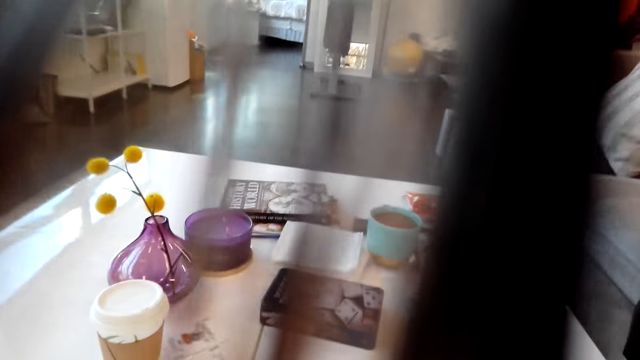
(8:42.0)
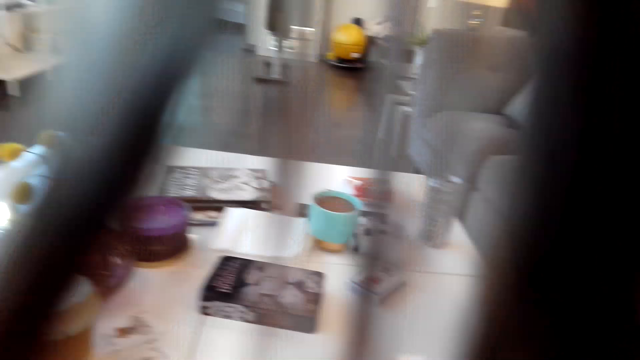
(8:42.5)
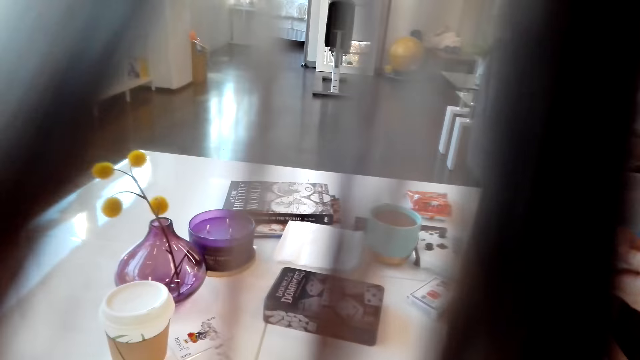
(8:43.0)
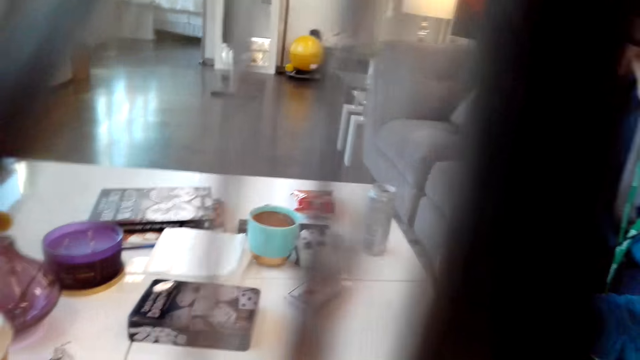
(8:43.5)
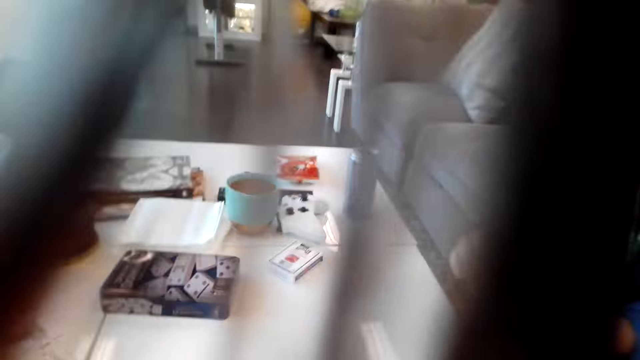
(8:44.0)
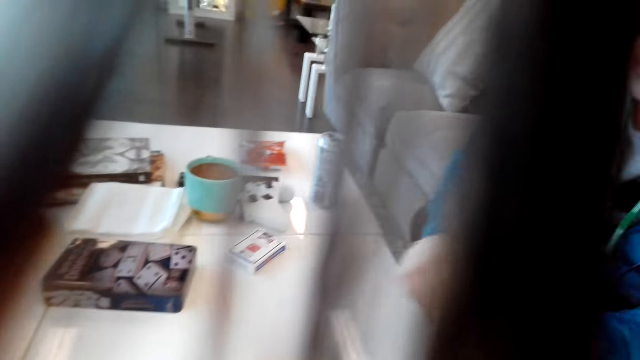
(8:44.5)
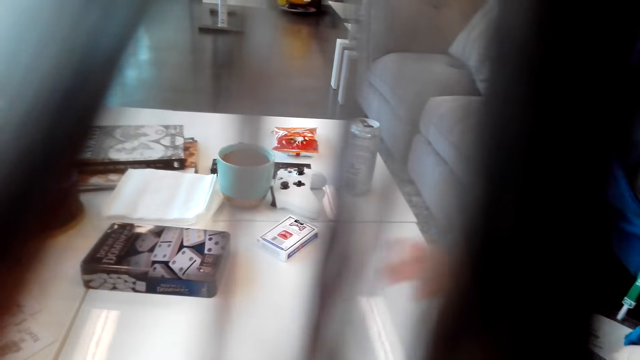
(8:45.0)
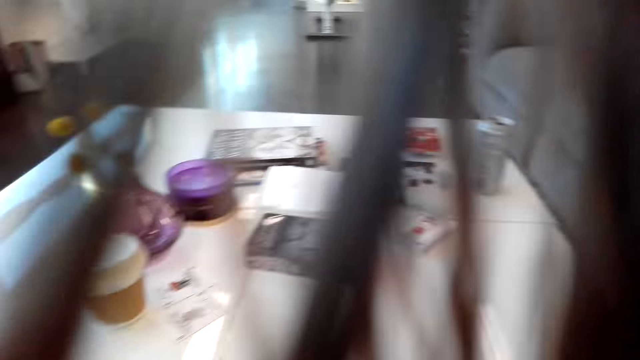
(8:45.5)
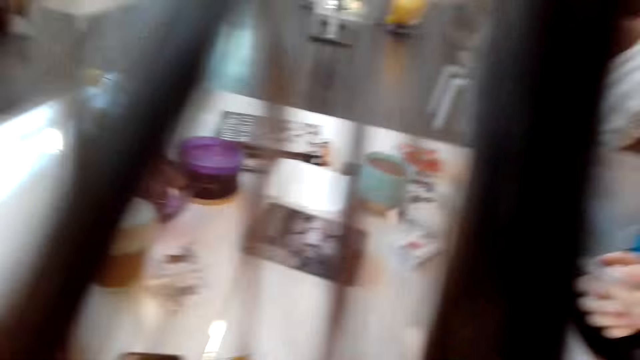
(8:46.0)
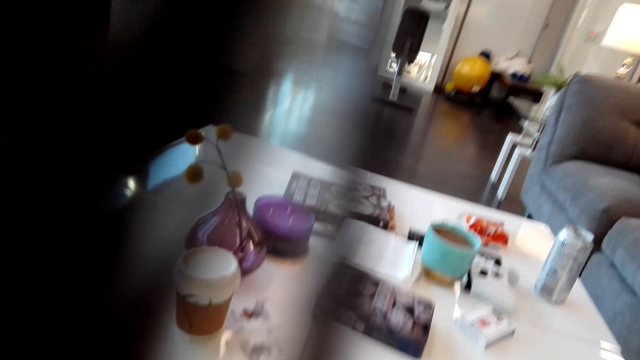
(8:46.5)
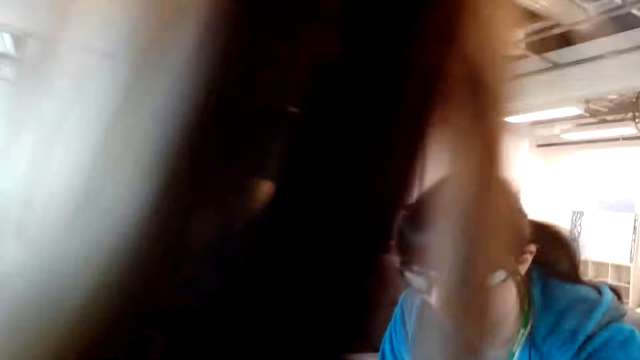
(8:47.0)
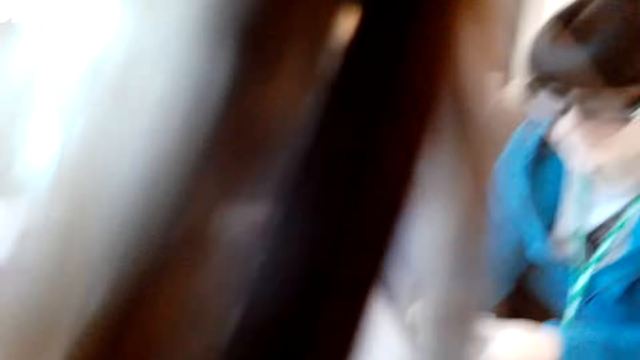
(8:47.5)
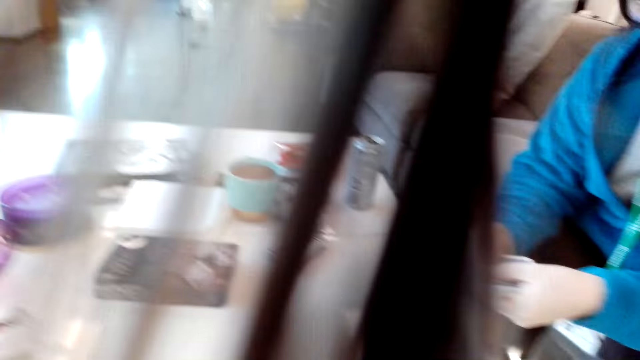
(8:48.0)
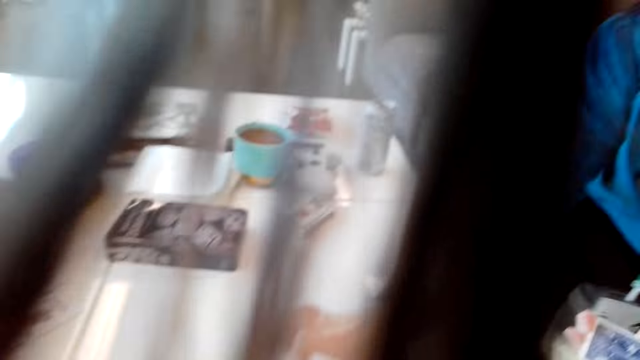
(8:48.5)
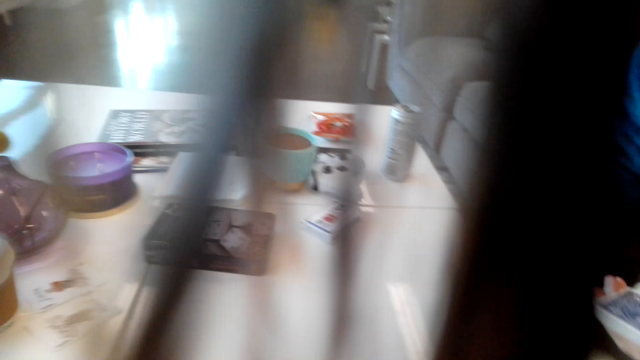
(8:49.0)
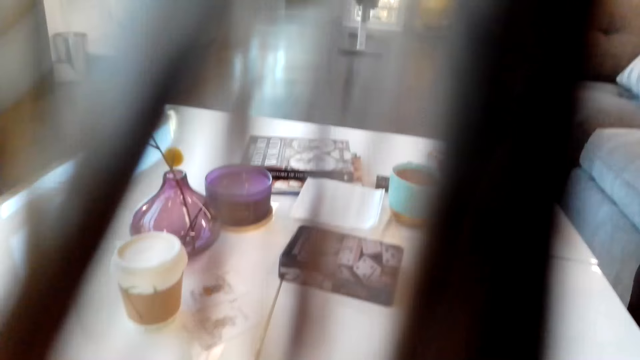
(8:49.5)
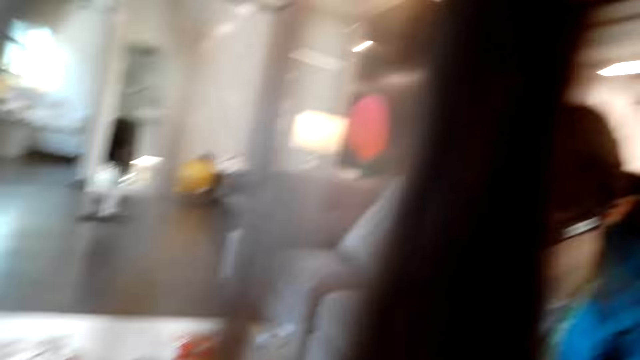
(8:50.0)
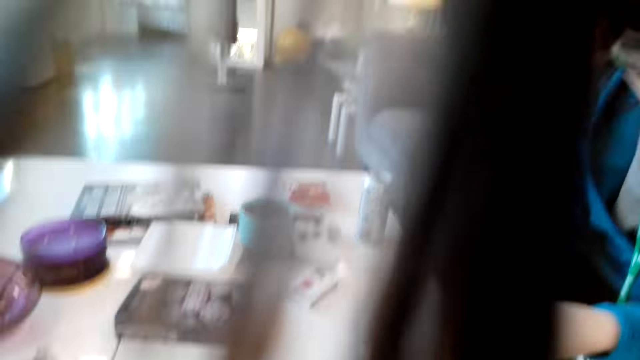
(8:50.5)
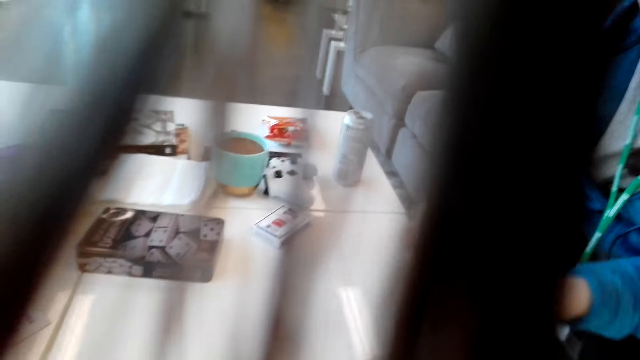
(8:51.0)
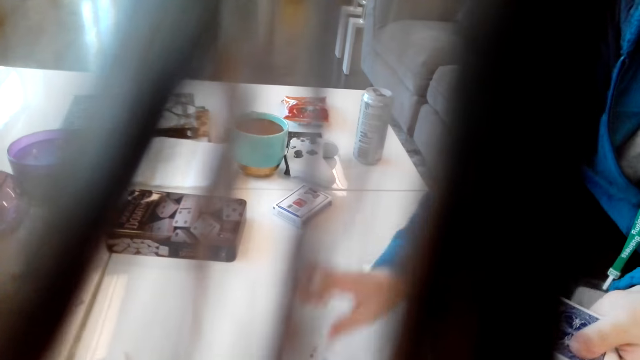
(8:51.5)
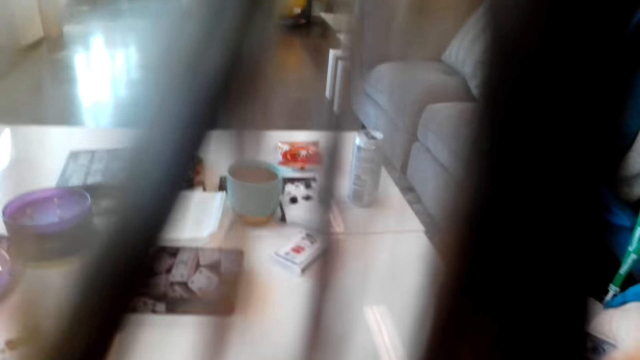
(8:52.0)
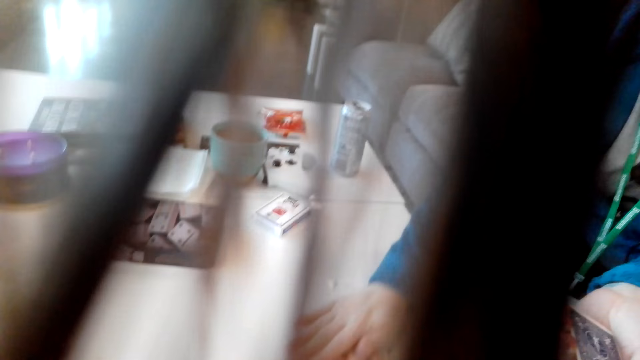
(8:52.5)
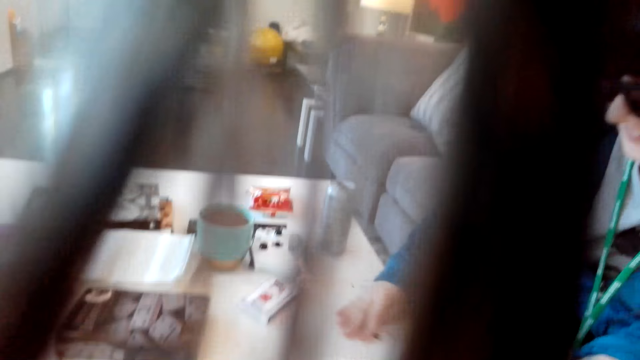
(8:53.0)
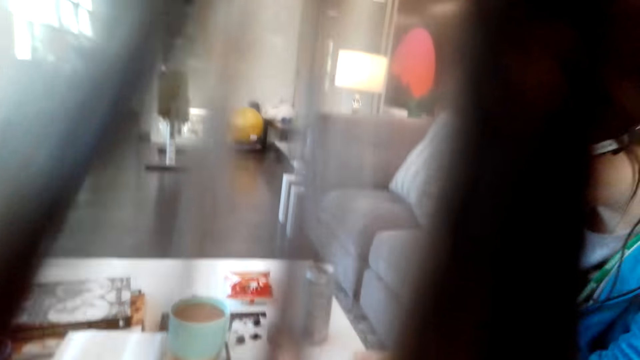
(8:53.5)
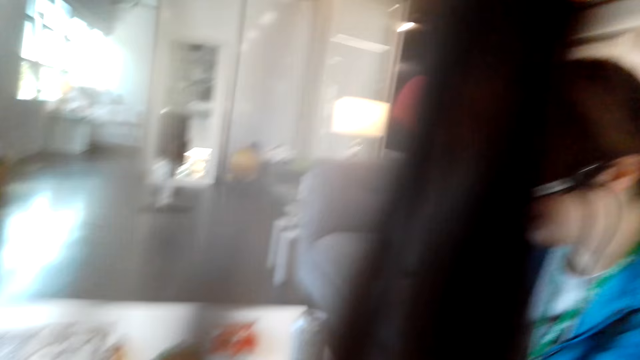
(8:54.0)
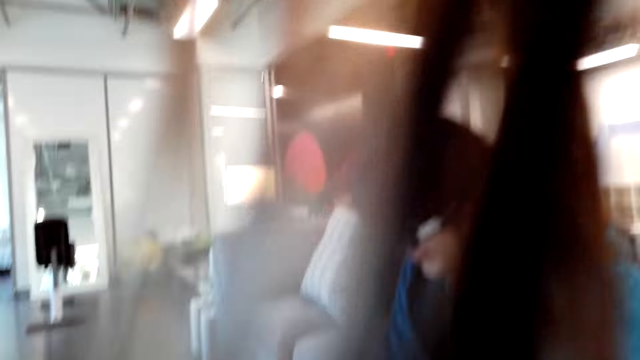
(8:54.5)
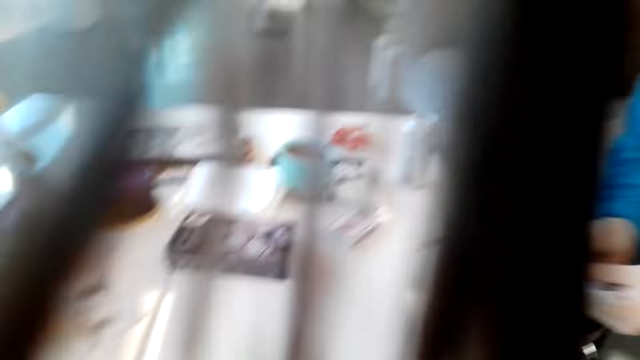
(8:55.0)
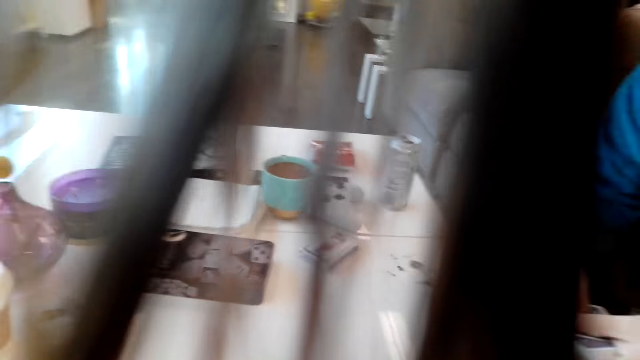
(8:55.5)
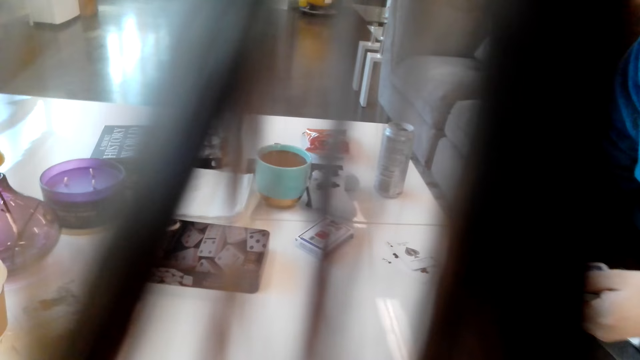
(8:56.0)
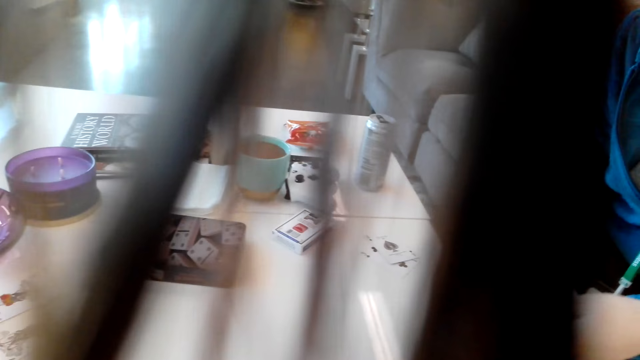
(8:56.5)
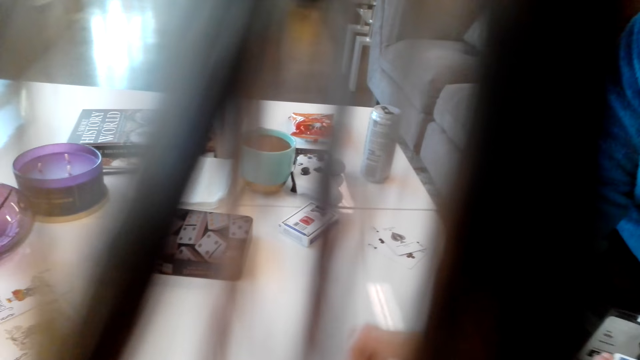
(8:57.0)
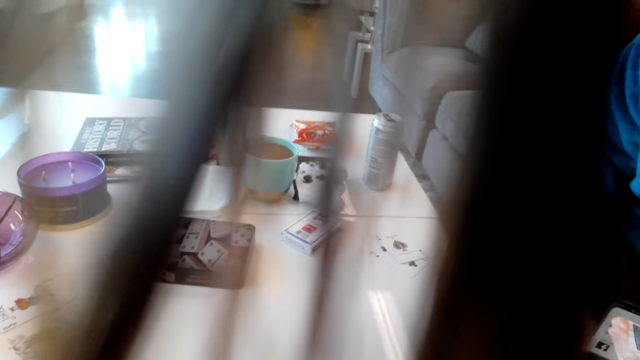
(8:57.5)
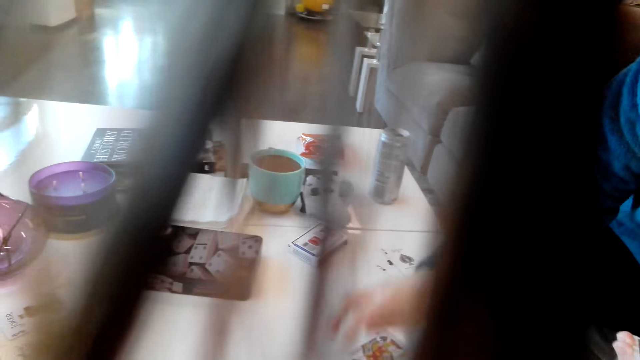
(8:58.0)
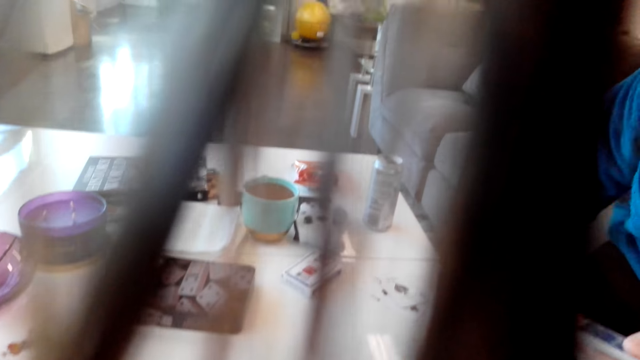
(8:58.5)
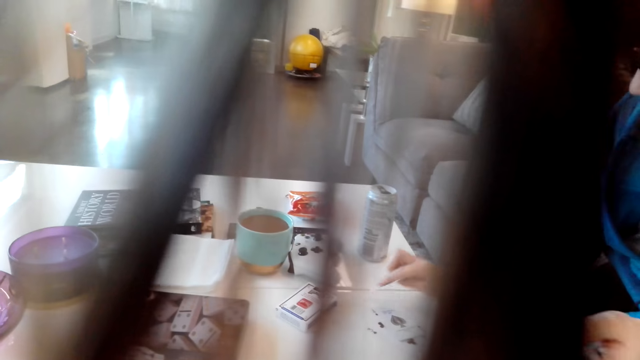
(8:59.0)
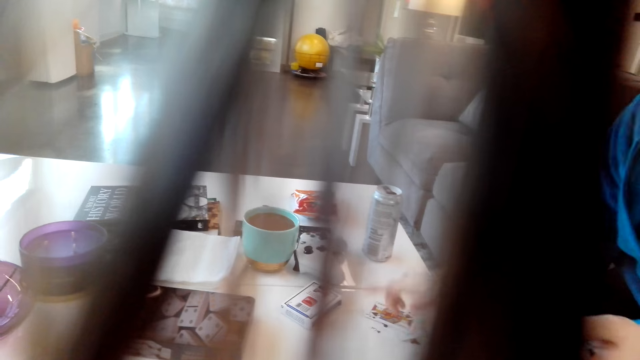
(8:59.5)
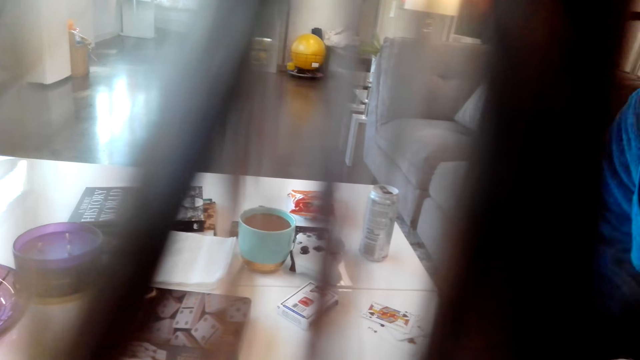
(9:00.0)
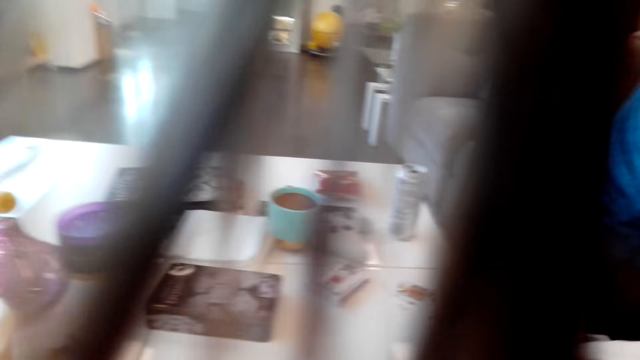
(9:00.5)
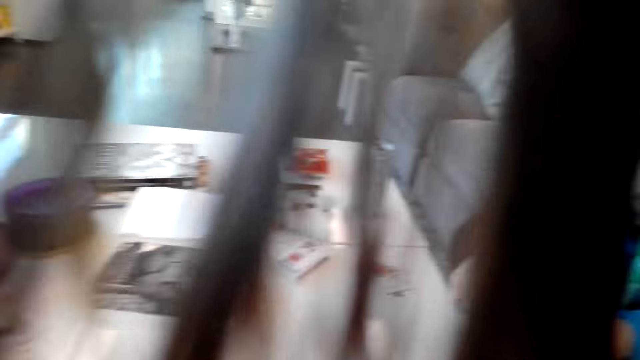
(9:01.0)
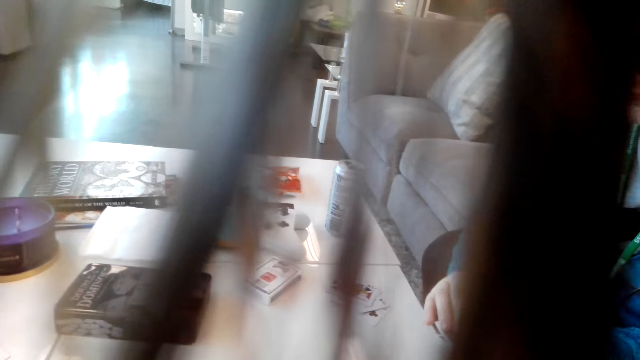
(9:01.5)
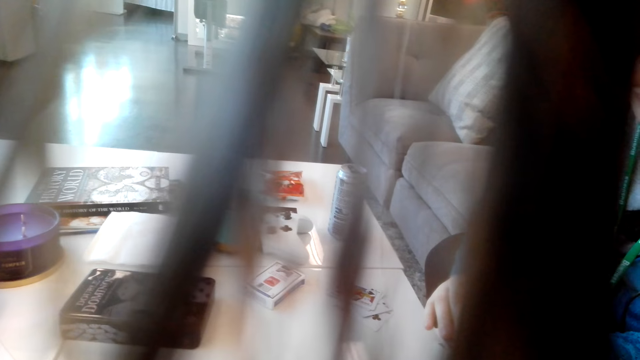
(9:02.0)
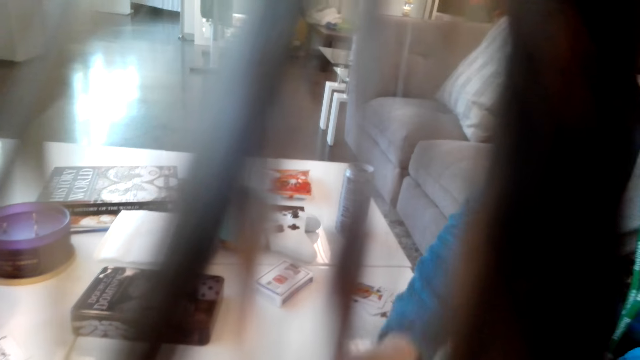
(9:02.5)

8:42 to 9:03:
The camera wearer looks around the house. A man converses with the camera wearer. The man puts the cards on the table. The man converses with the camera wearer.
